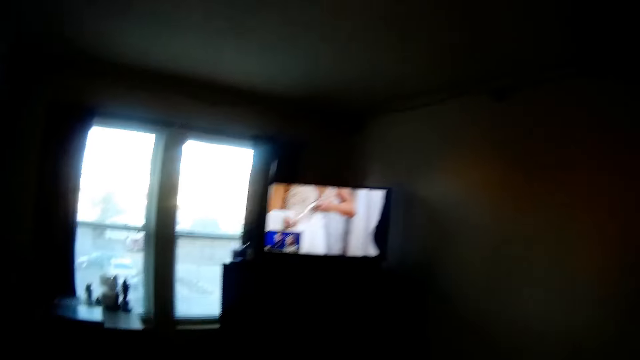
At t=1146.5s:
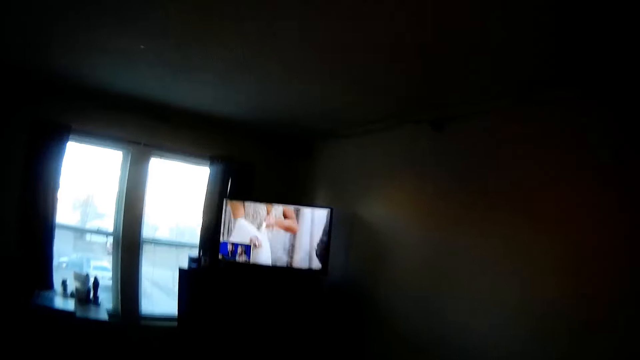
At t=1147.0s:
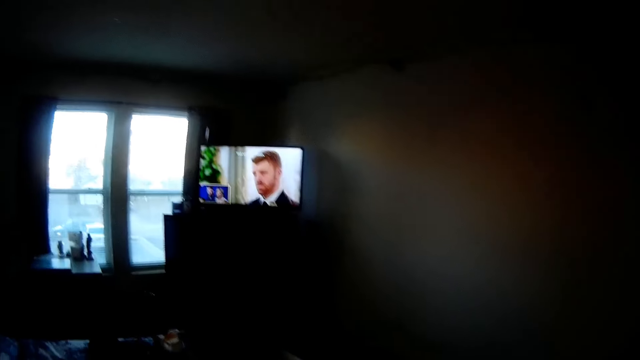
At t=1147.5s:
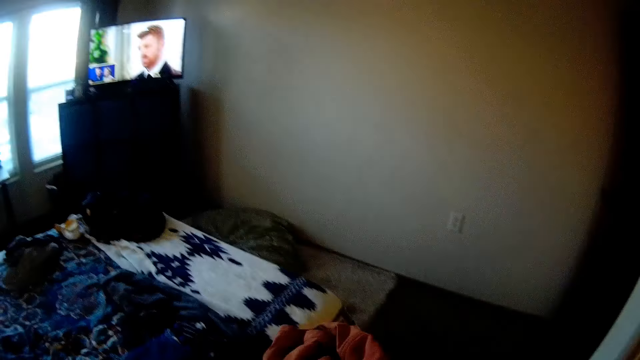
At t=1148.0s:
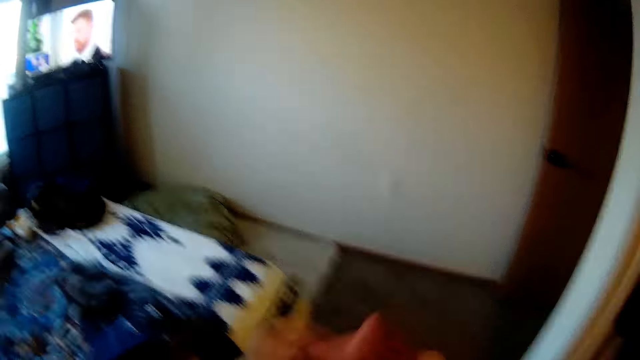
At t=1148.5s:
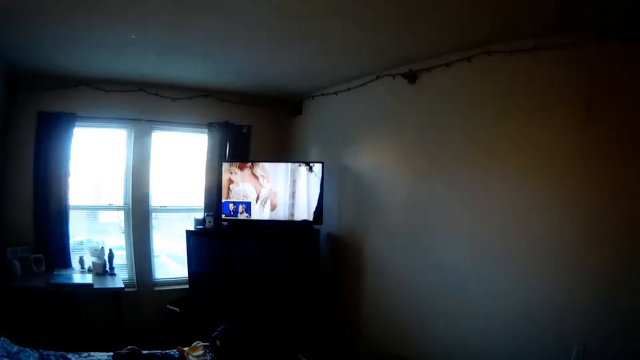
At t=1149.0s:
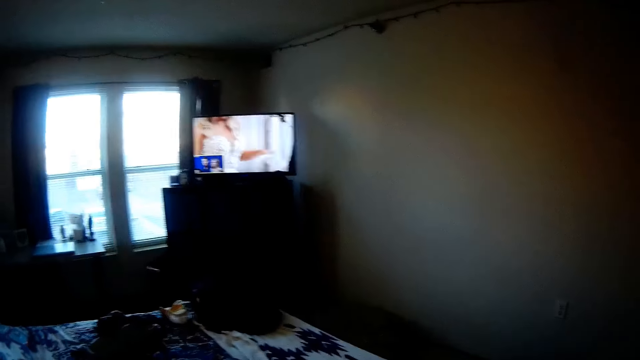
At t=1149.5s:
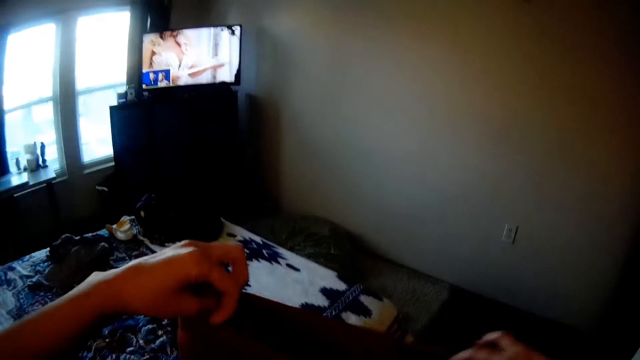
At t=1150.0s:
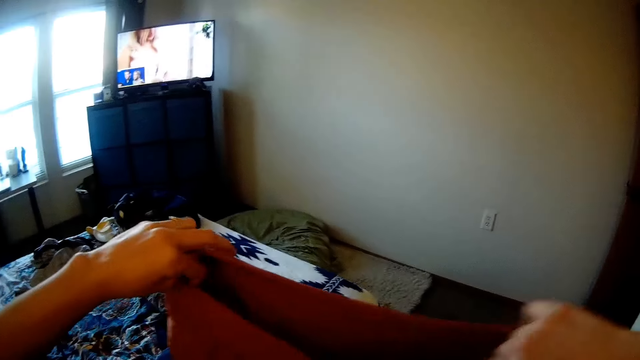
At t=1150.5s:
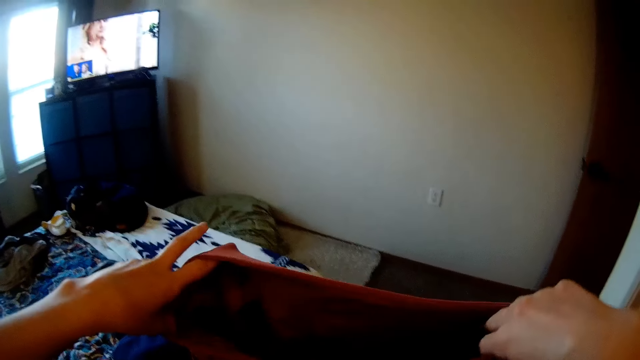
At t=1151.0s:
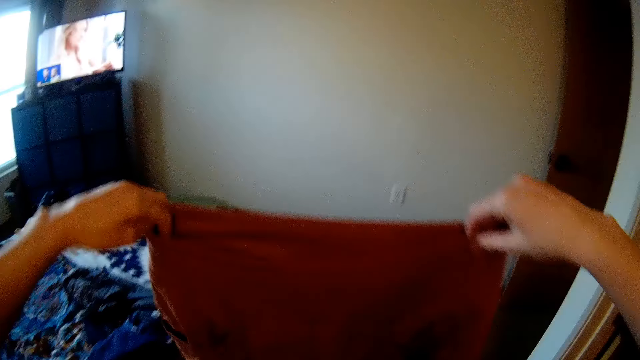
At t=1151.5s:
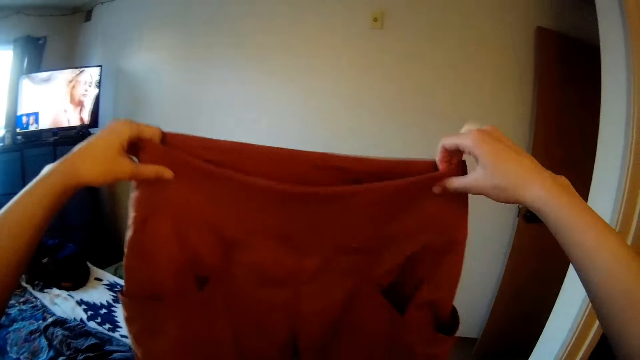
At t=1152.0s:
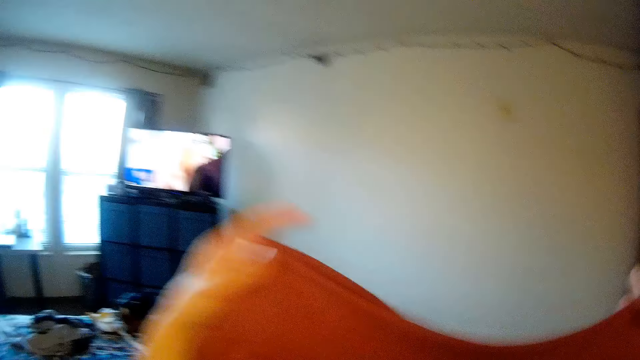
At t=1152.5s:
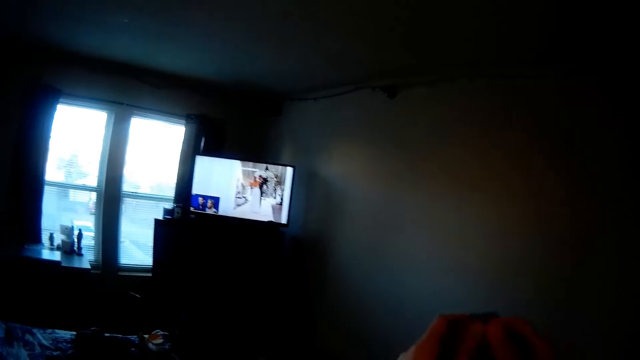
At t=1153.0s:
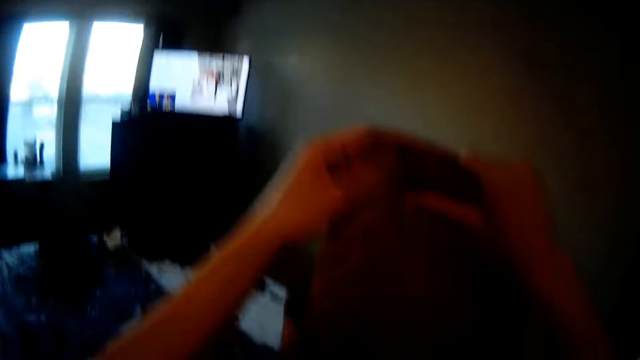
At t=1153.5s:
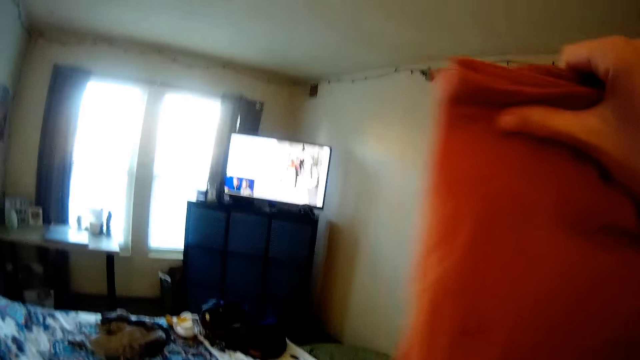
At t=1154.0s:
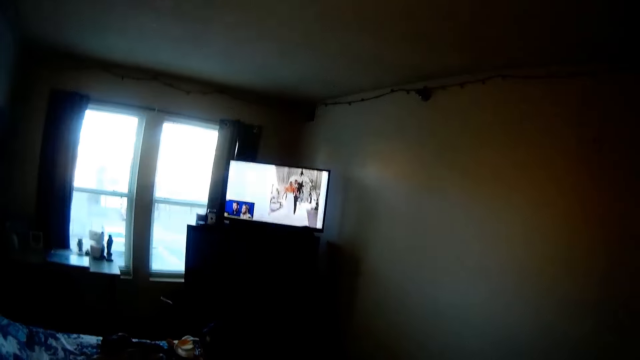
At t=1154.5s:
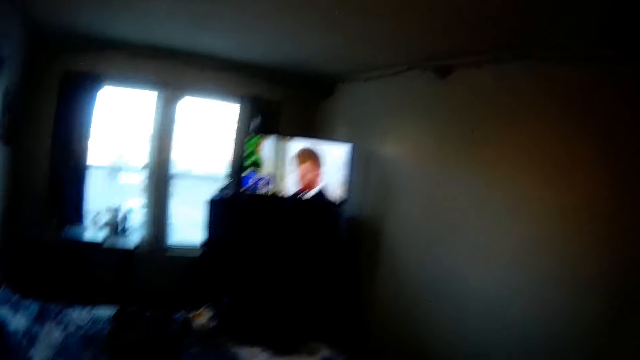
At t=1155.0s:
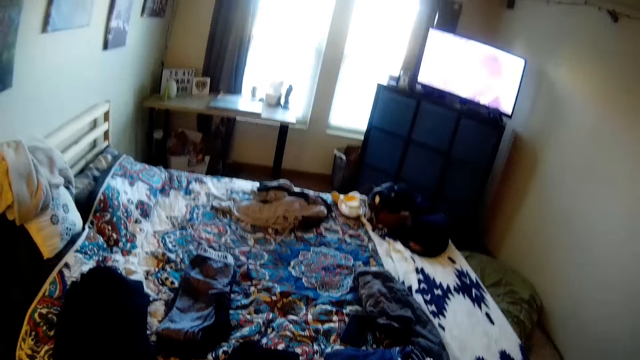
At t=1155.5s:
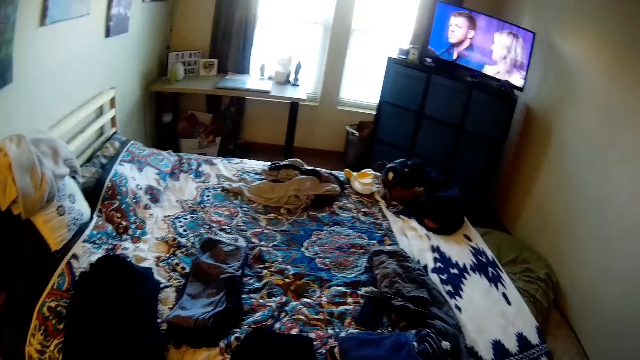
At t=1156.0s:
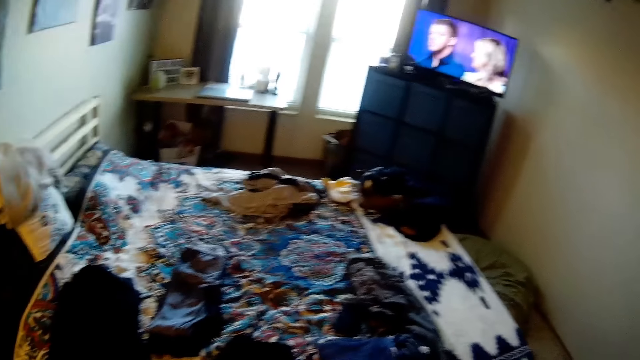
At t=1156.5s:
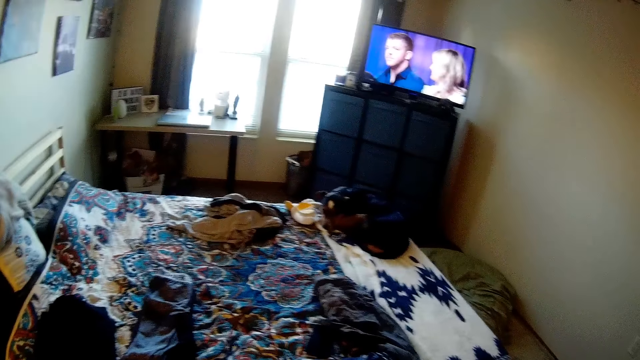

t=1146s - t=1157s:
The camera wearer watches the television. They hold the cloth. They adjust the cloth. They fold the cloth.

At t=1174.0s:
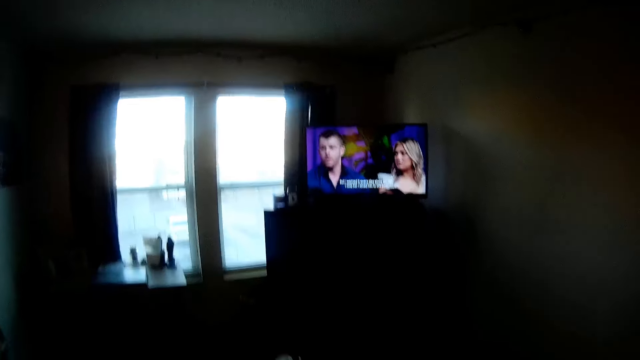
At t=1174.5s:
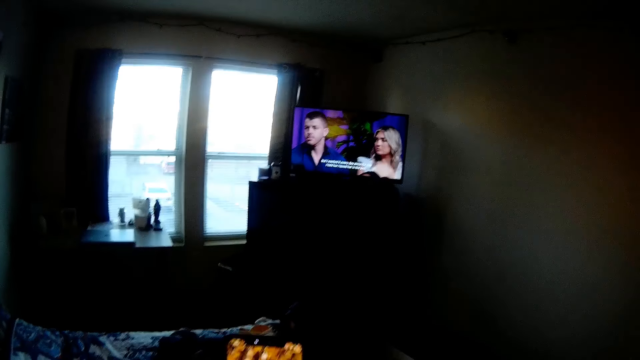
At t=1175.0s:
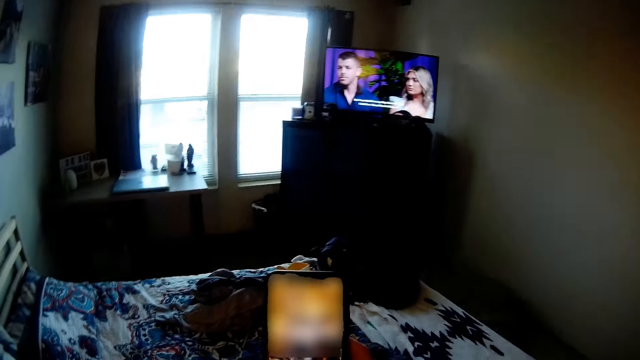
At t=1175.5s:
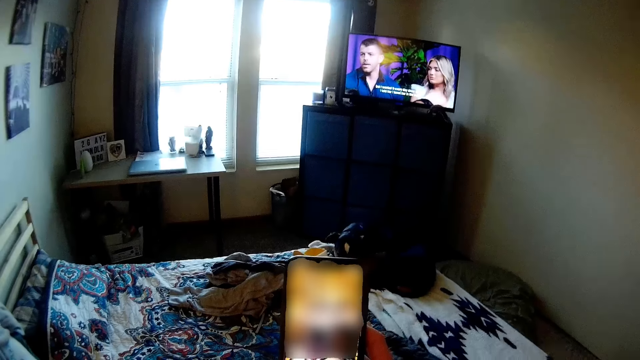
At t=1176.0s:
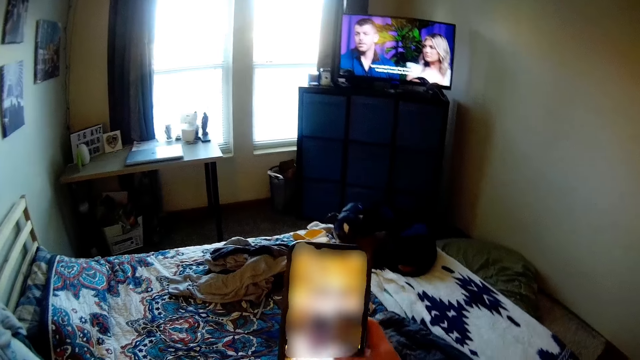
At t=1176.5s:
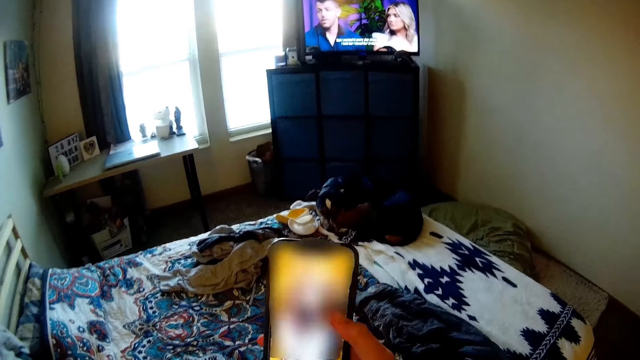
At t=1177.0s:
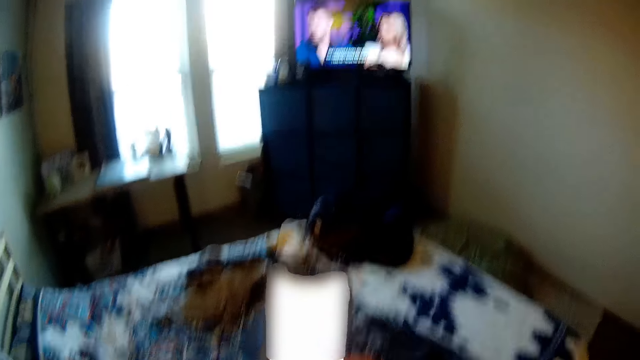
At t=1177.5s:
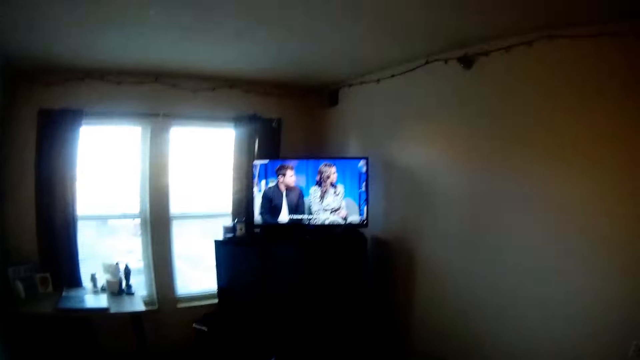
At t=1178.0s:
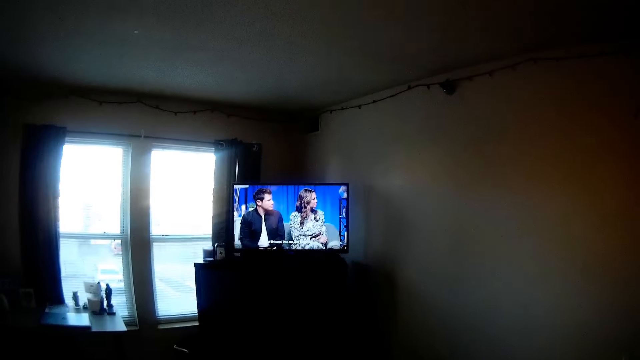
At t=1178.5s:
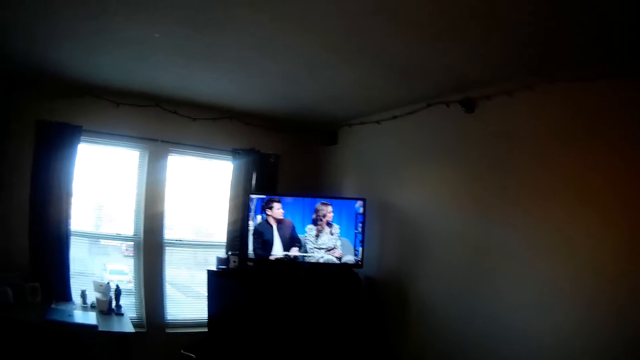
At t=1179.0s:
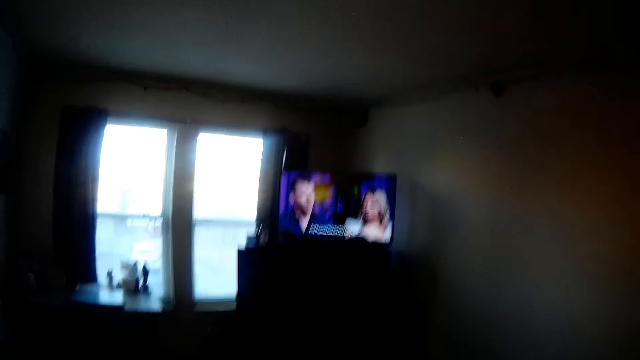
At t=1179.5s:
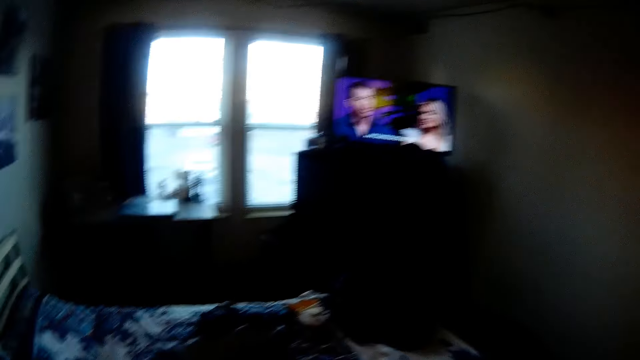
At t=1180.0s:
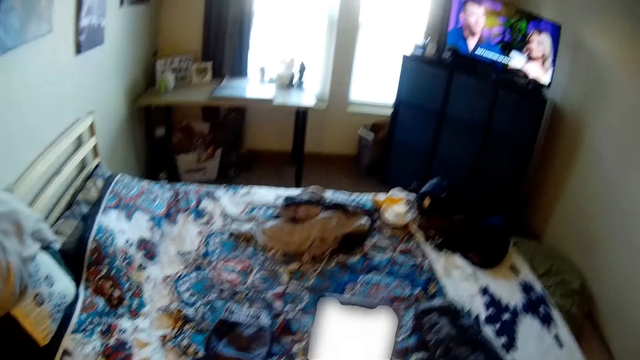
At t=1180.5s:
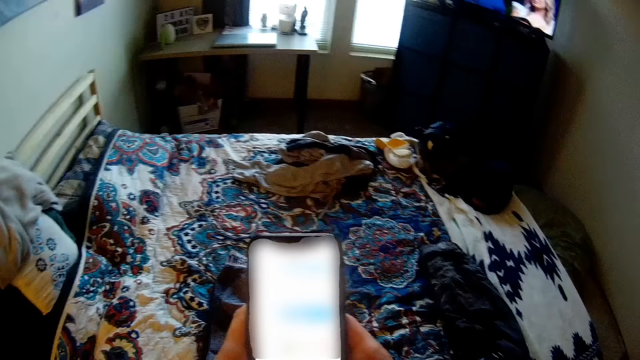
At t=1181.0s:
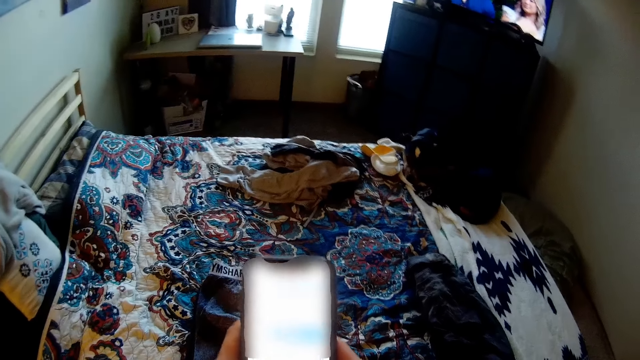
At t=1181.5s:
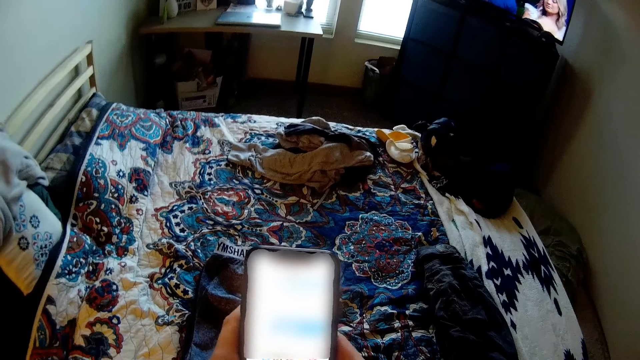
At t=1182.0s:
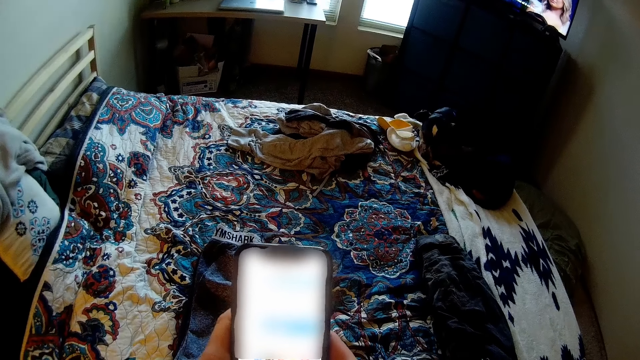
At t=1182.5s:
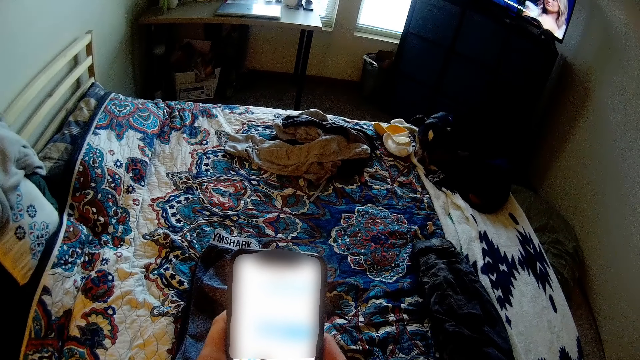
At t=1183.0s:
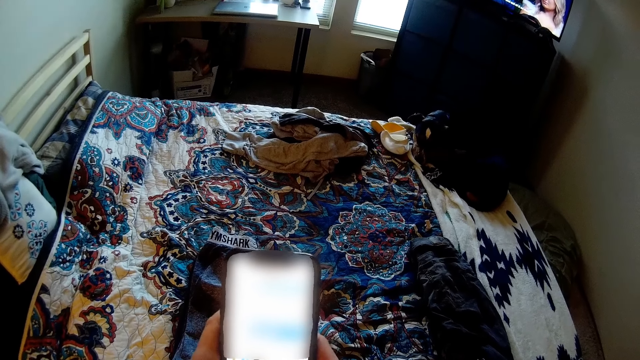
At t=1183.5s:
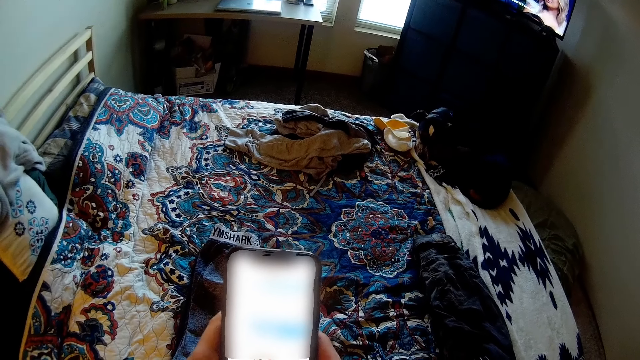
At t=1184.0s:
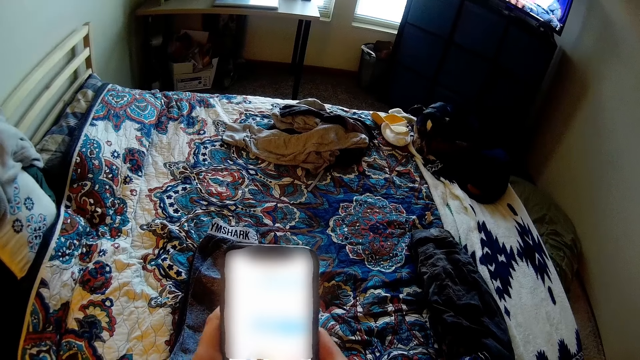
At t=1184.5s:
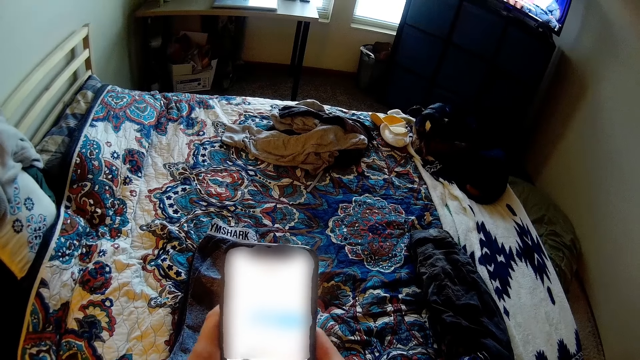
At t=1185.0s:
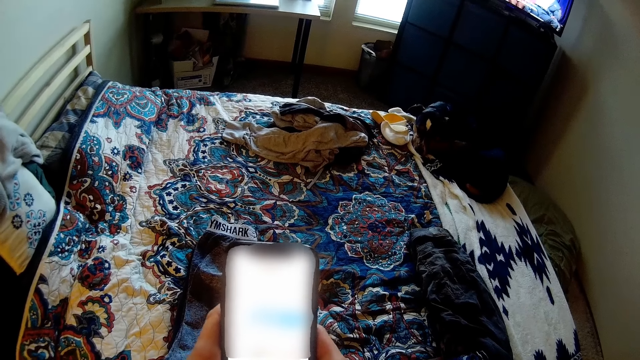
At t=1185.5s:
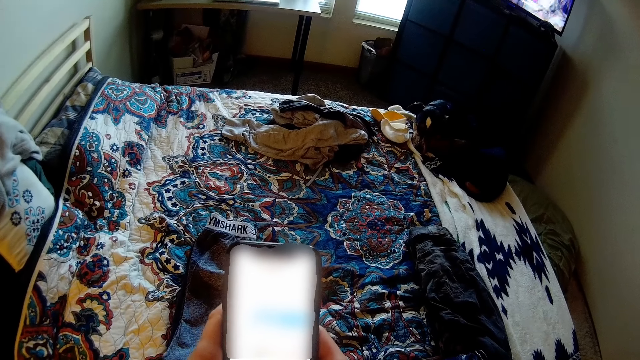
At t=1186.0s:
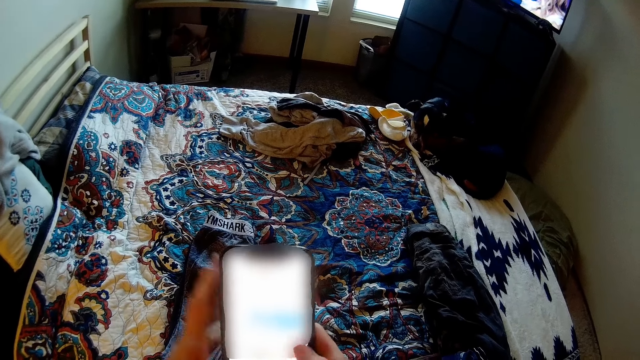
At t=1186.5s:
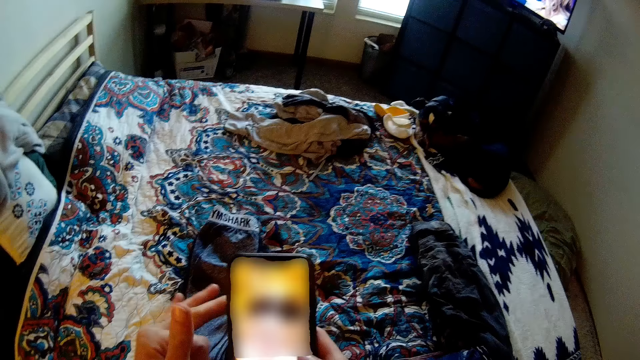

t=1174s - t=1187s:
The camera wearer operates her phone. They hold the phone. They watch the television. They hold the phone.
